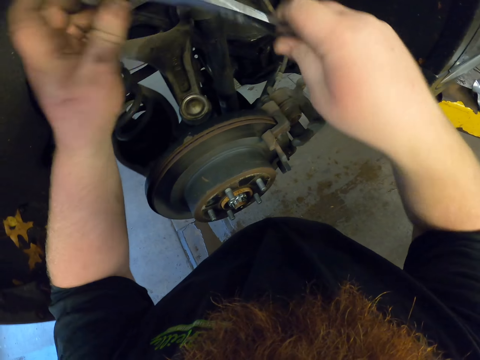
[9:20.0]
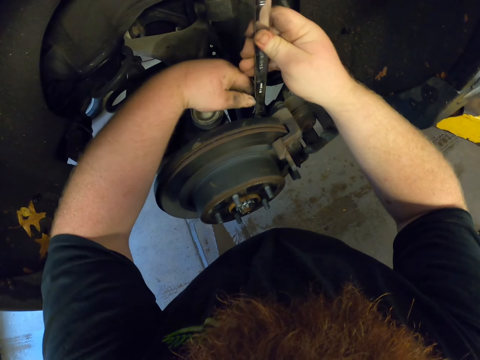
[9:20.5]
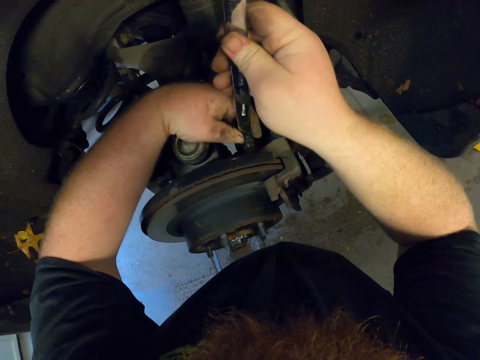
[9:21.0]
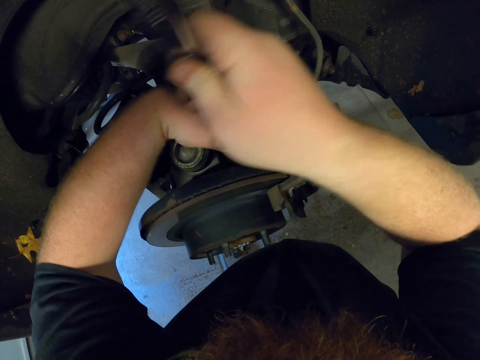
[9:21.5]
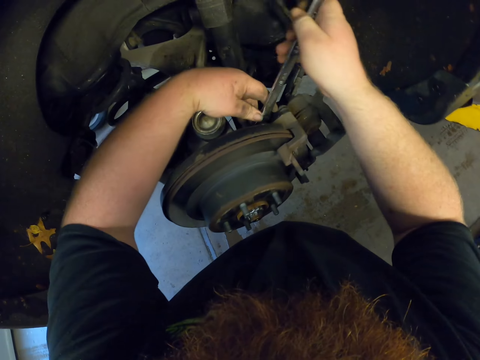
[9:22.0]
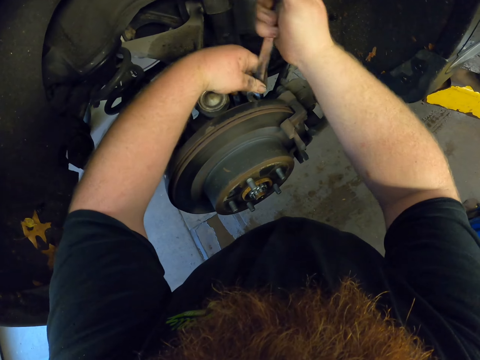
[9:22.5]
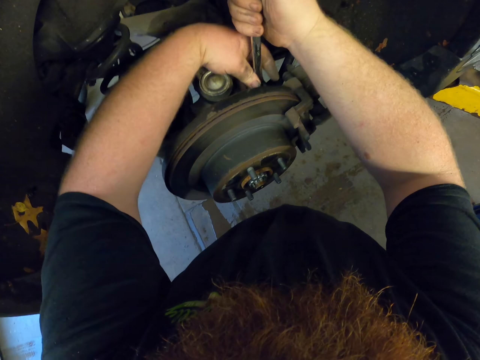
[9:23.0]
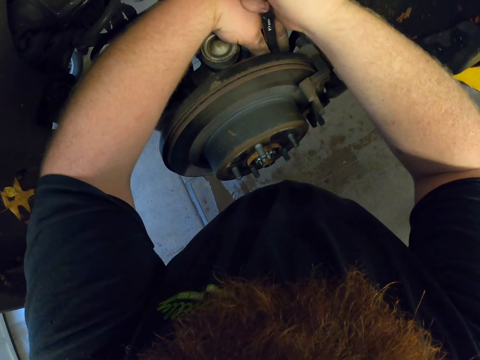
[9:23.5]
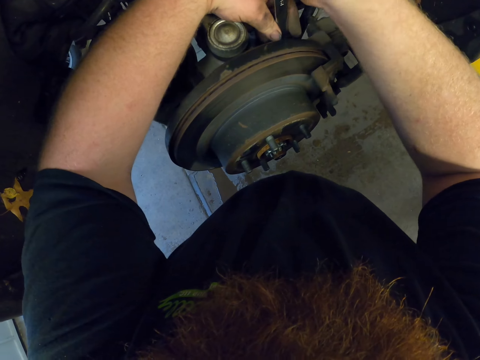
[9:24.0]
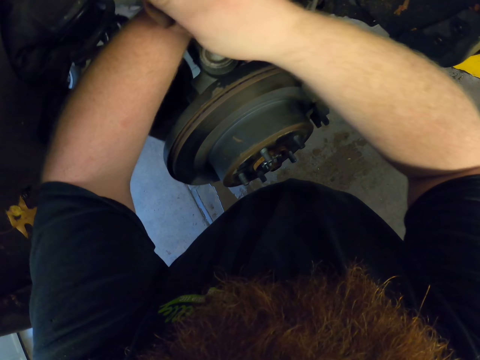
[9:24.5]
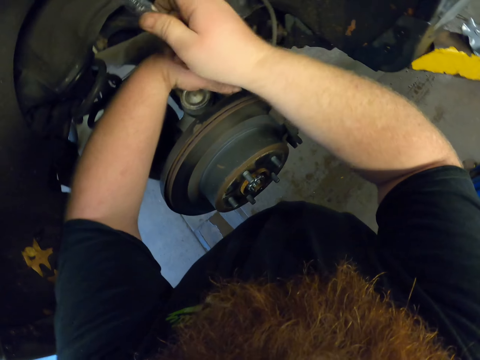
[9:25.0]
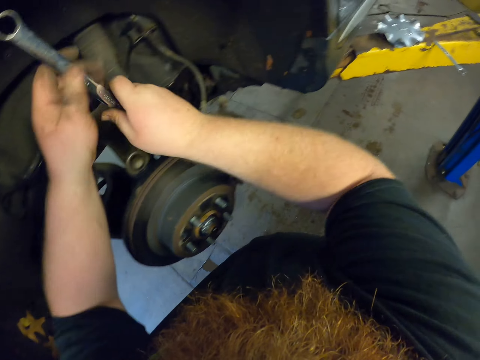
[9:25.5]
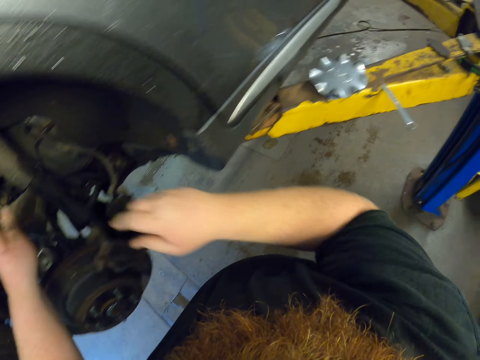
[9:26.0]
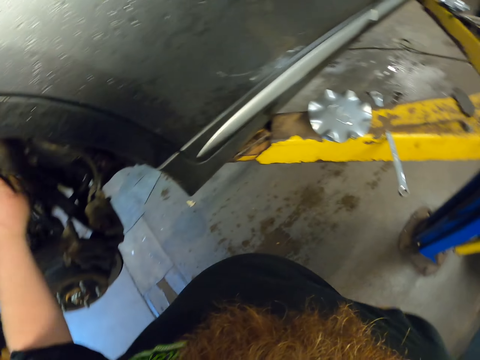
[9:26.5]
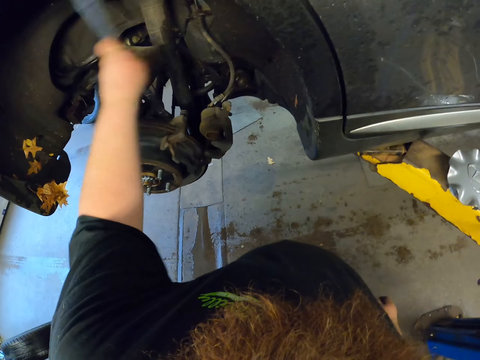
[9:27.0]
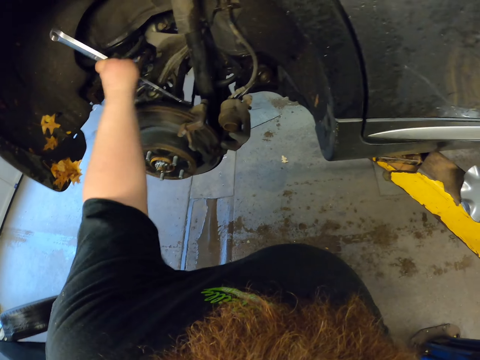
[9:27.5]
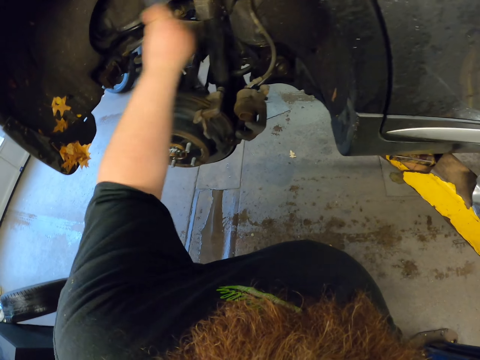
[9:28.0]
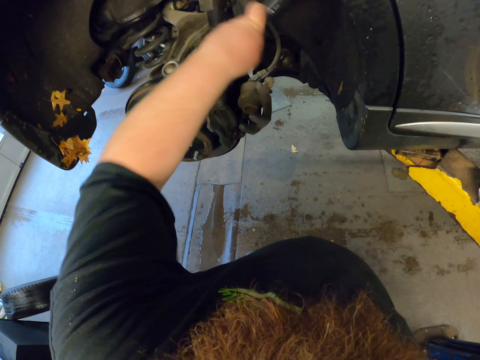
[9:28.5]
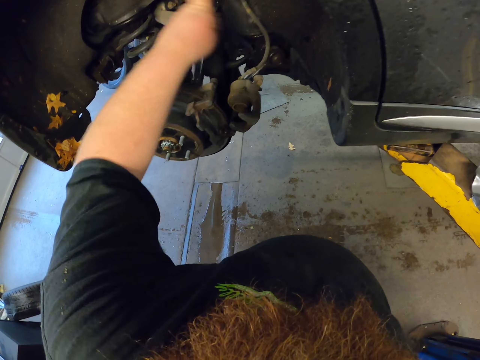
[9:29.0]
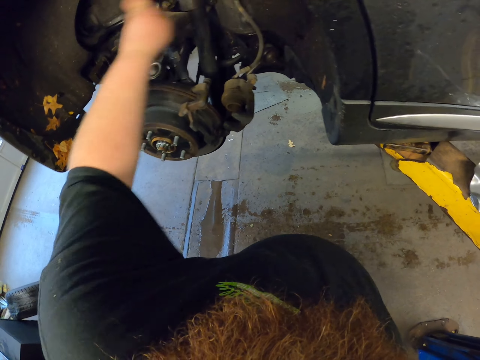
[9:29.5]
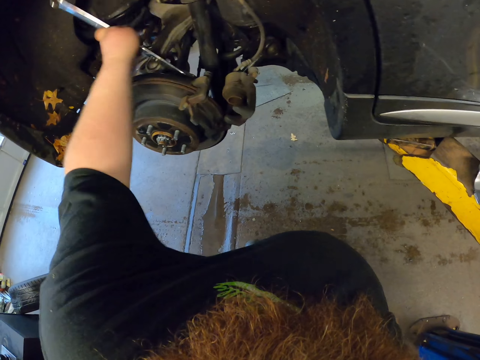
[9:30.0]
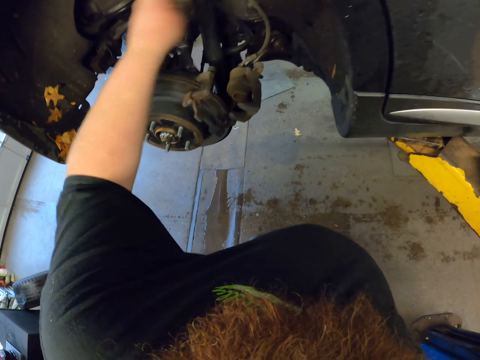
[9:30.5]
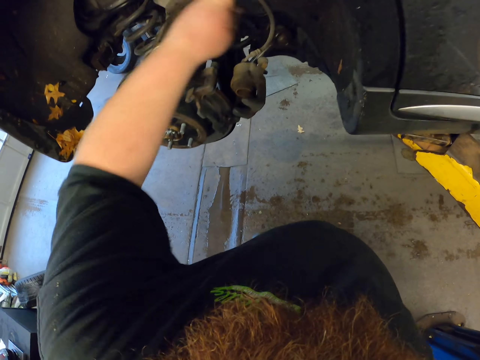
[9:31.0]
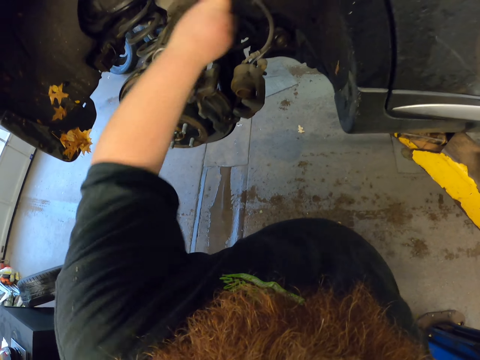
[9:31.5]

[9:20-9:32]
The camera wearer turns the double ended ring spanner. He opens the nut with the double ended ring spanner. He transfers the spanner to his left hand.

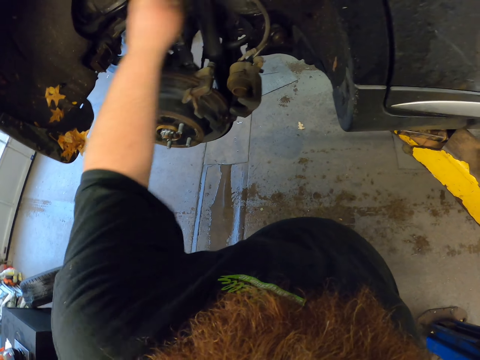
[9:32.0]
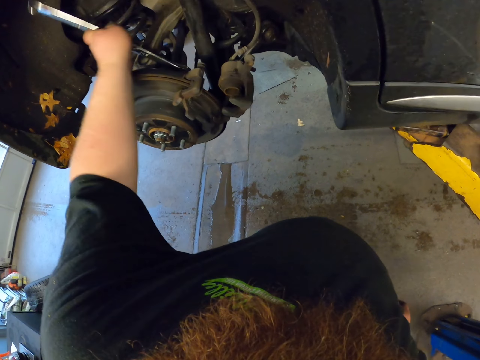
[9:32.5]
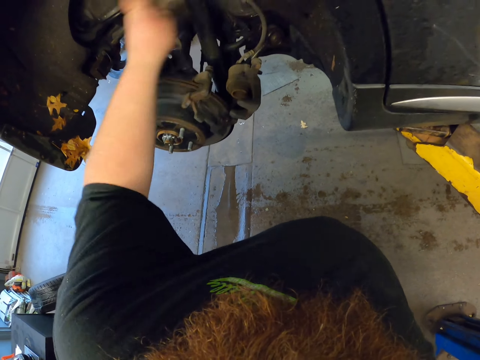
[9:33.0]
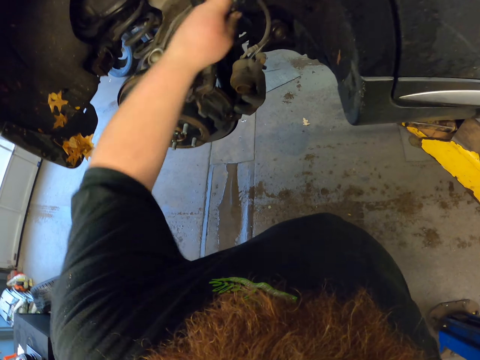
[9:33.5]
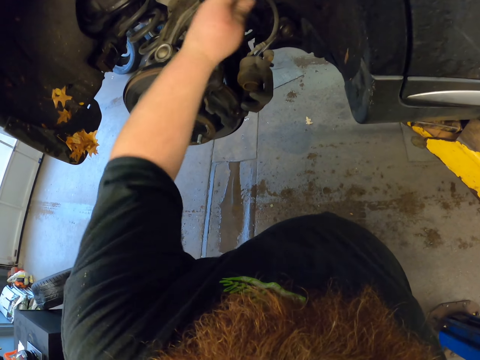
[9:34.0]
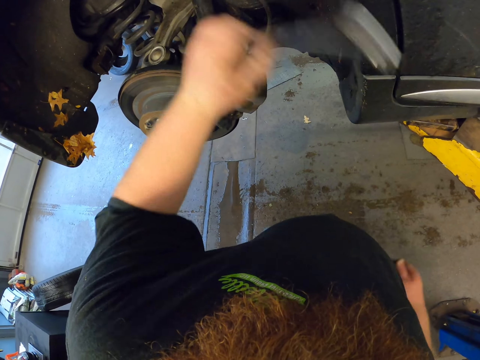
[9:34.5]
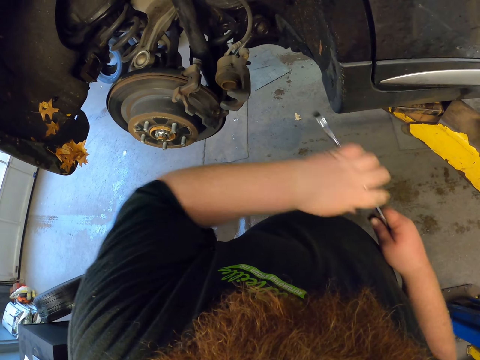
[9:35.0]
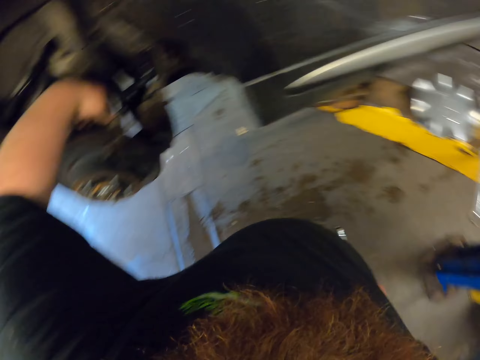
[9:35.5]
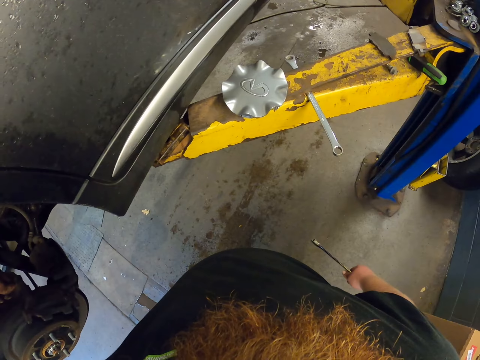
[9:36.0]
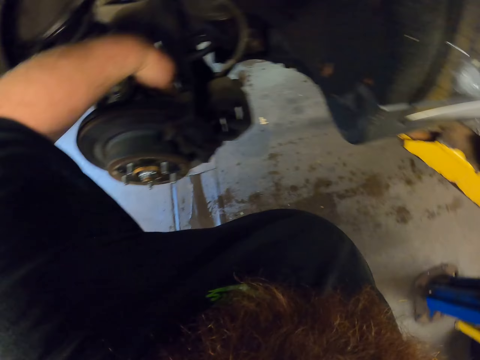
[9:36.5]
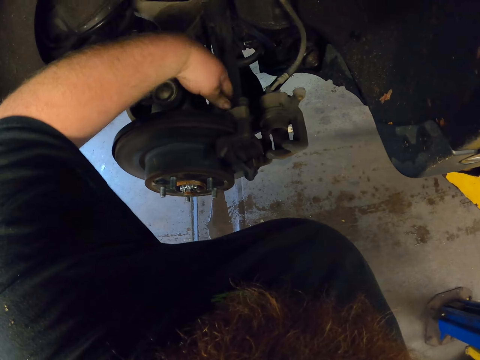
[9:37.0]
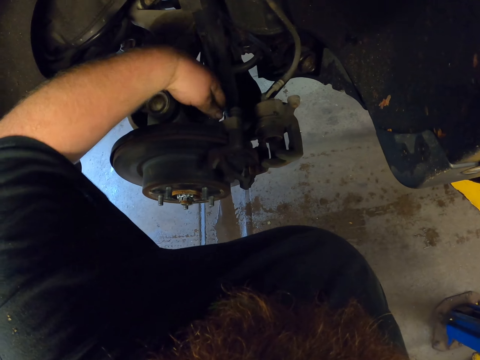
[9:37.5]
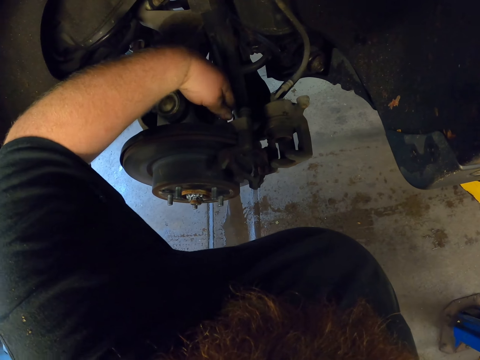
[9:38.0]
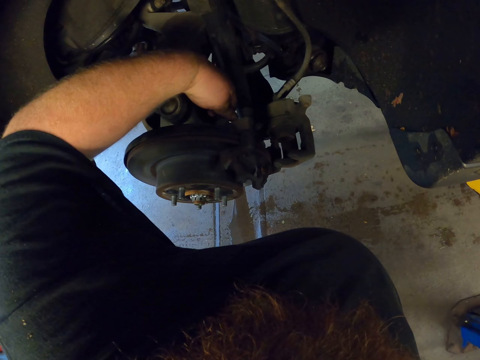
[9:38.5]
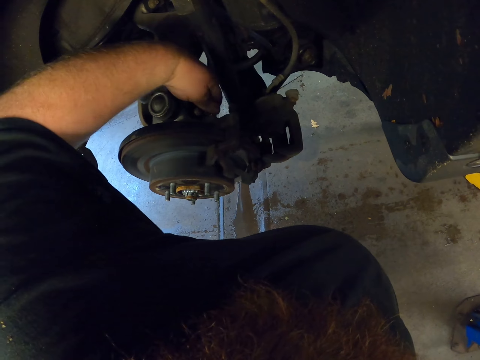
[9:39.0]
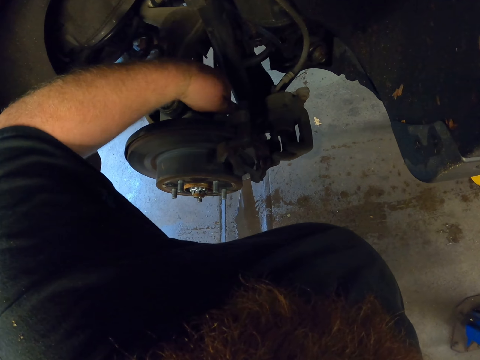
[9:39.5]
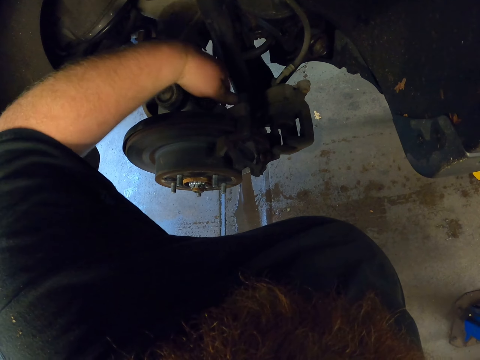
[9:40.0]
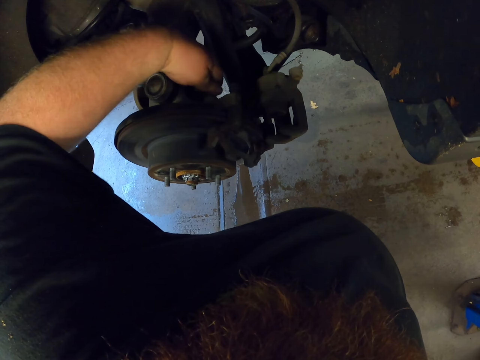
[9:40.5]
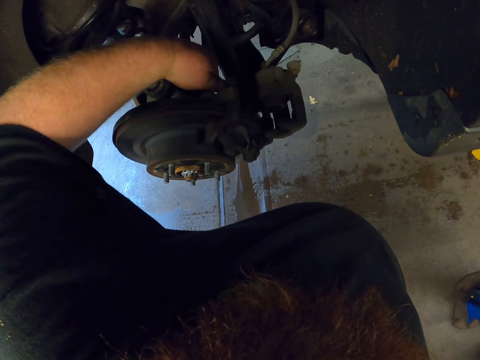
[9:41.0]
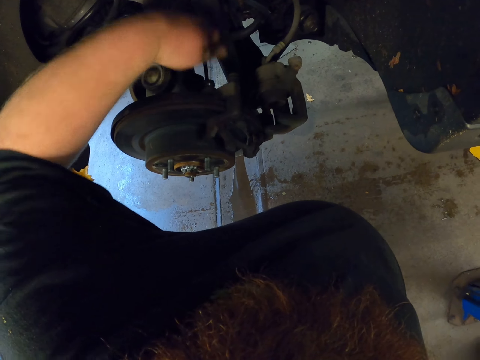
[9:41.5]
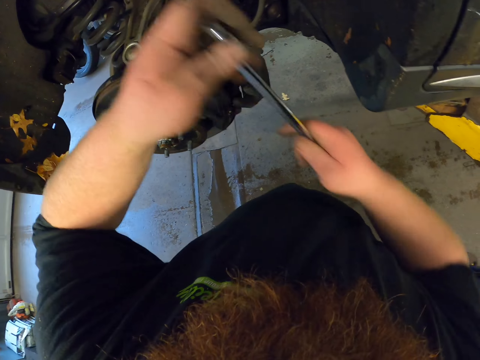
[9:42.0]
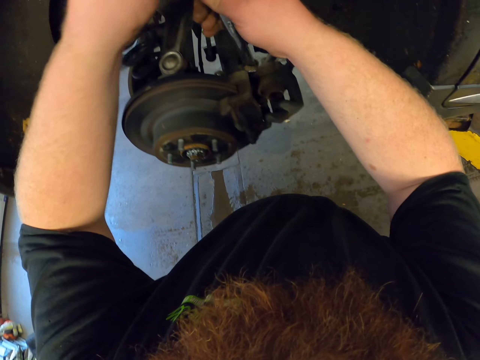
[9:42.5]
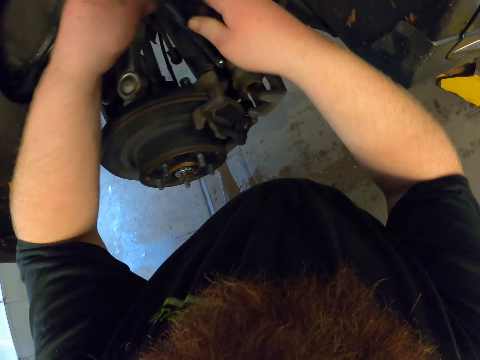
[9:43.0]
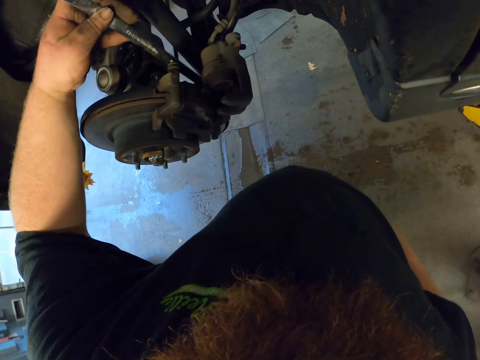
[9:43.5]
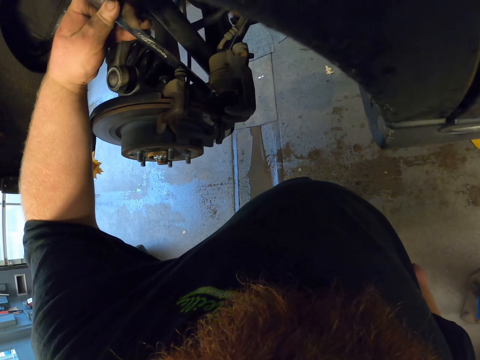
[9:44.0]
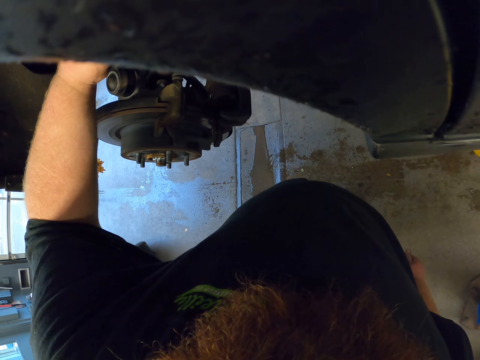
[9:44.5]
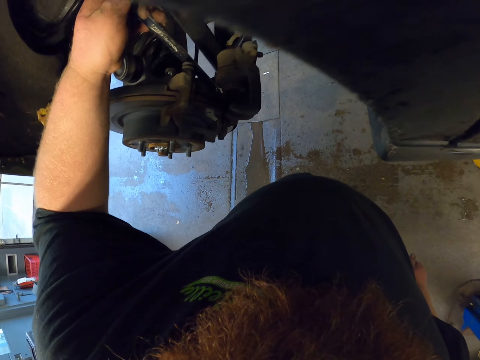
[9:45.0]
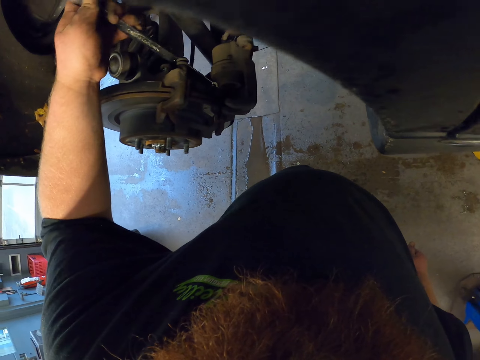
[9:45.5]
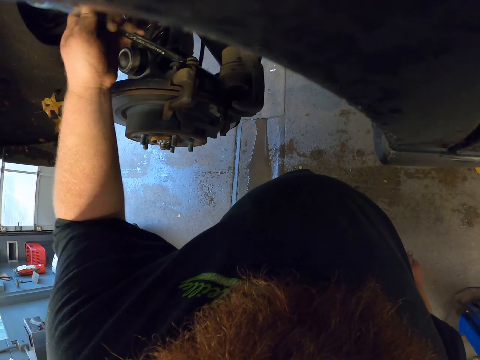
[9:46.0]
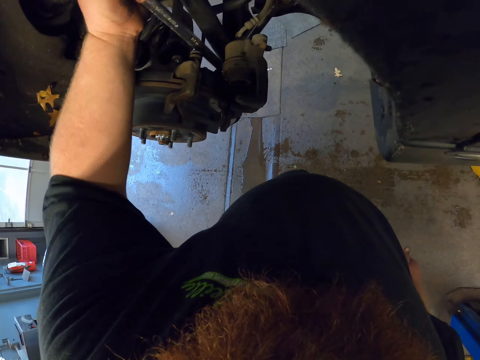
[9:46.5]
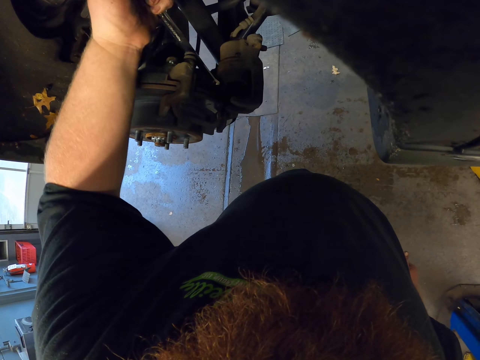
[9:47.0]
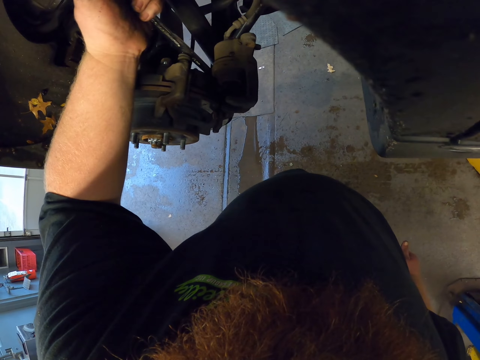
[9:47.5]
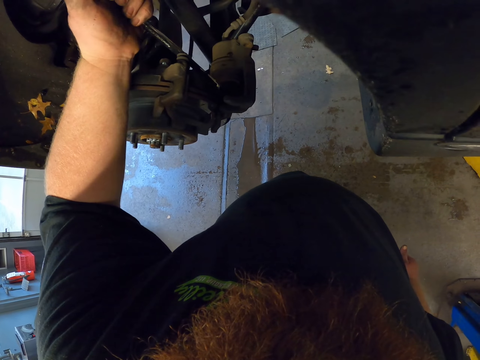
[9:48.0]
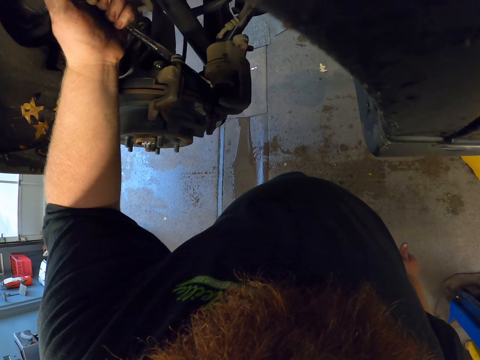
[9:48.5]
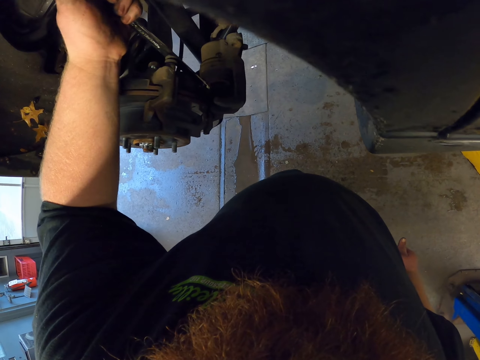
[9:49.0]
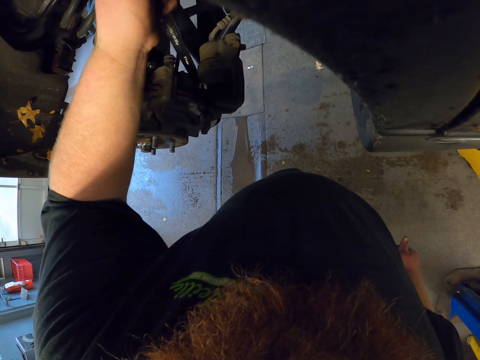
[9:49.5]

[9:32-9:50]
The camera wearer transfers the spanner to his right hand. He loosens the nut with his hand. He transfers the spanner to his left hand. He loosens the nuts with the spanner.
